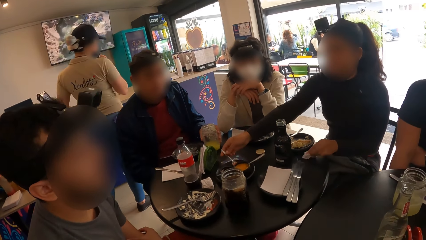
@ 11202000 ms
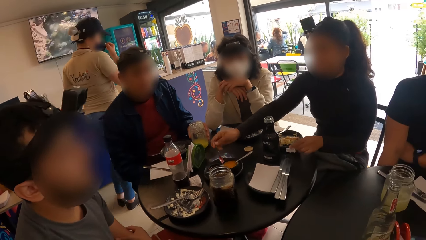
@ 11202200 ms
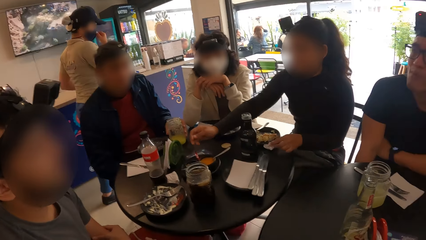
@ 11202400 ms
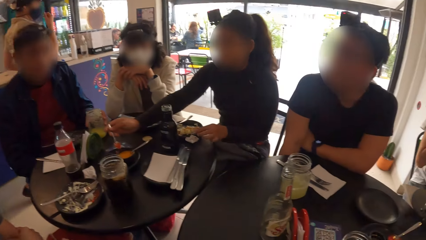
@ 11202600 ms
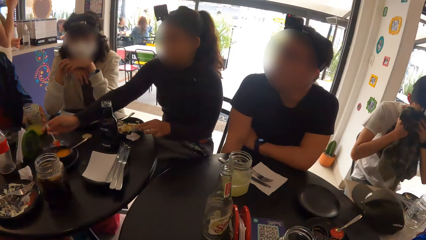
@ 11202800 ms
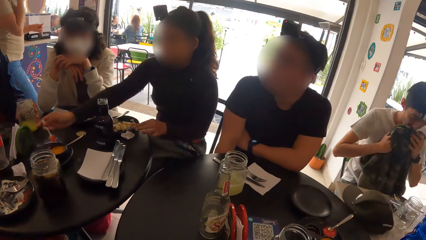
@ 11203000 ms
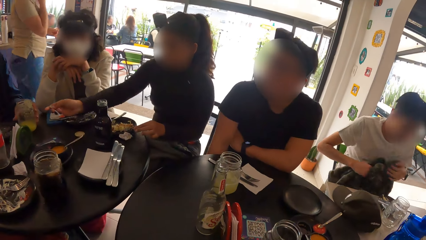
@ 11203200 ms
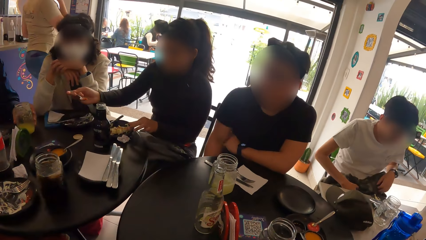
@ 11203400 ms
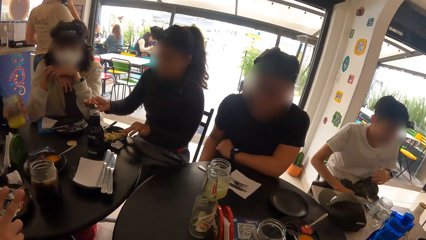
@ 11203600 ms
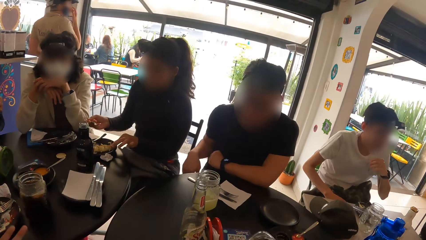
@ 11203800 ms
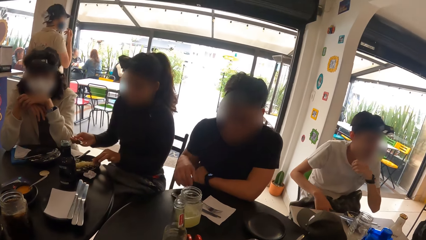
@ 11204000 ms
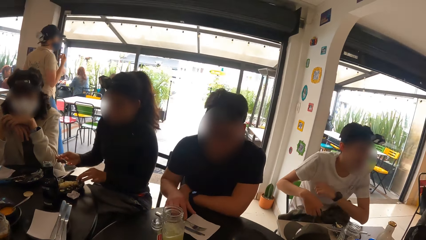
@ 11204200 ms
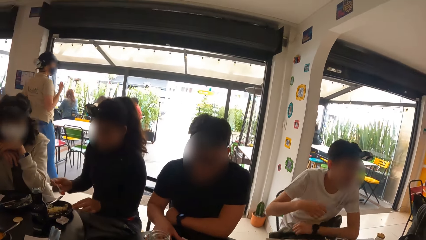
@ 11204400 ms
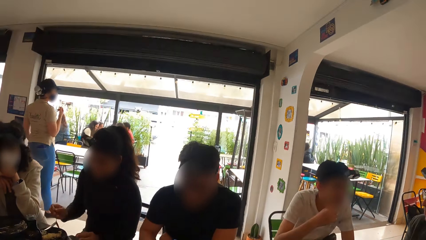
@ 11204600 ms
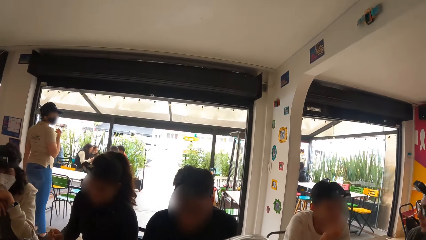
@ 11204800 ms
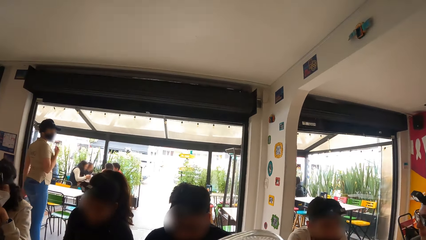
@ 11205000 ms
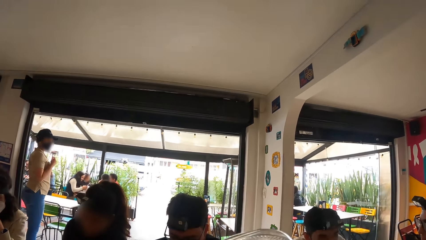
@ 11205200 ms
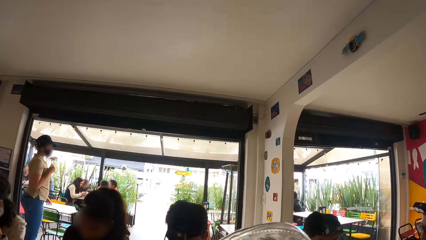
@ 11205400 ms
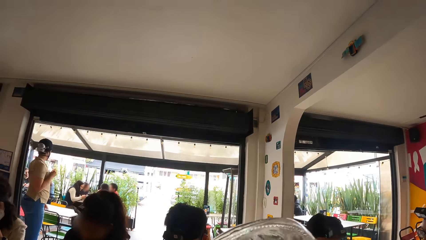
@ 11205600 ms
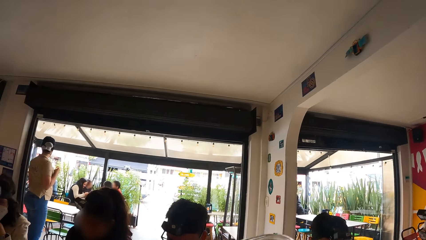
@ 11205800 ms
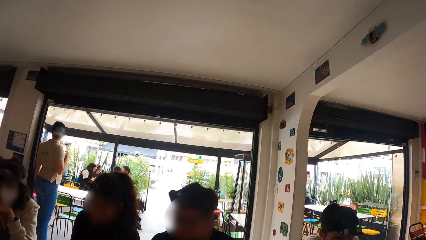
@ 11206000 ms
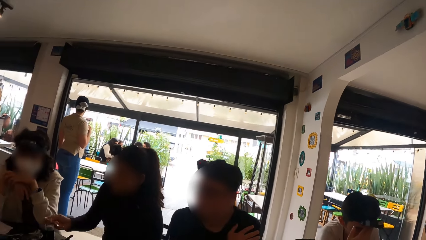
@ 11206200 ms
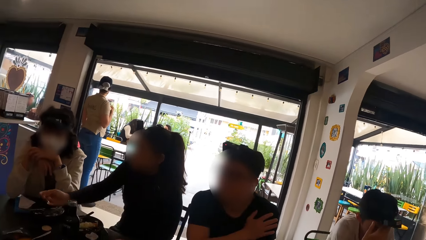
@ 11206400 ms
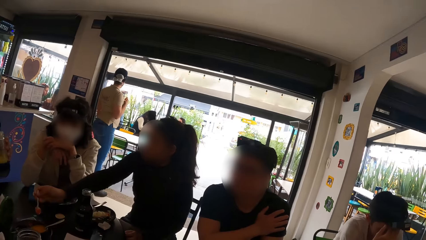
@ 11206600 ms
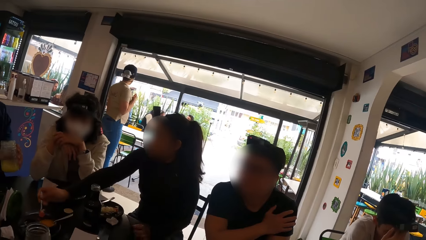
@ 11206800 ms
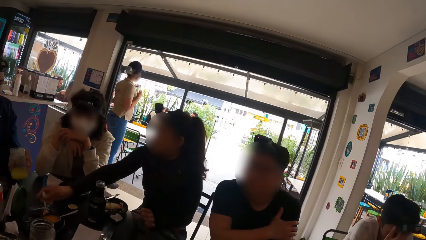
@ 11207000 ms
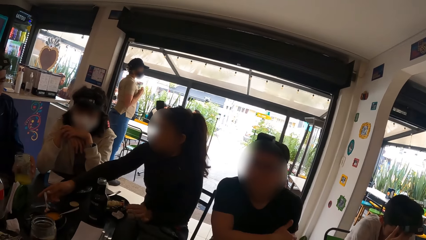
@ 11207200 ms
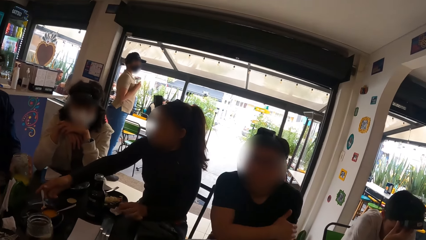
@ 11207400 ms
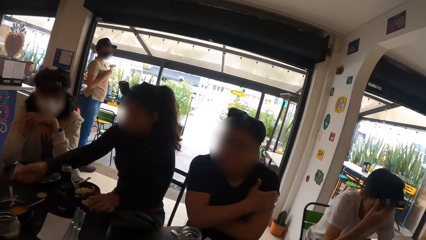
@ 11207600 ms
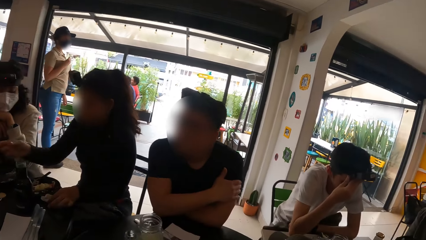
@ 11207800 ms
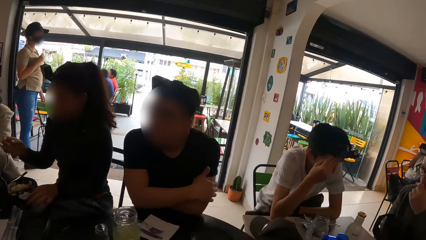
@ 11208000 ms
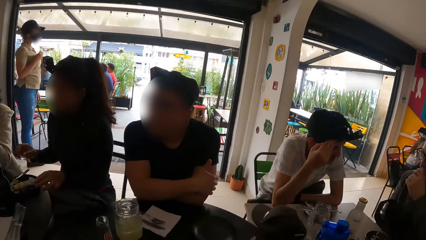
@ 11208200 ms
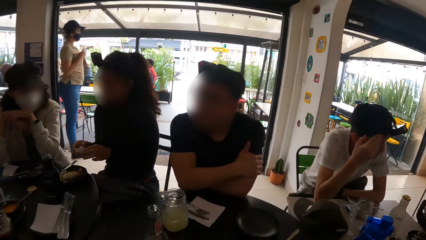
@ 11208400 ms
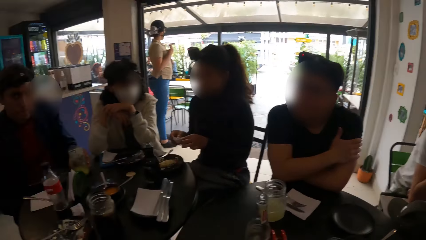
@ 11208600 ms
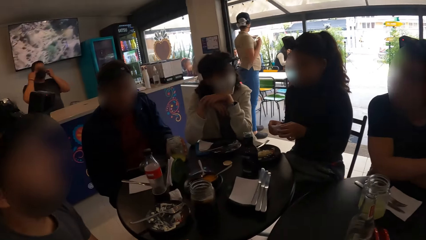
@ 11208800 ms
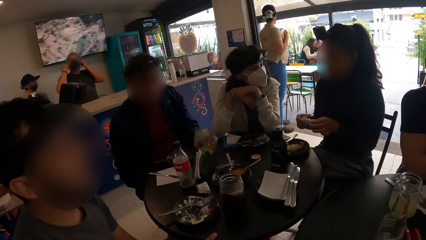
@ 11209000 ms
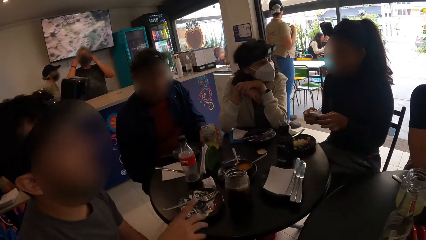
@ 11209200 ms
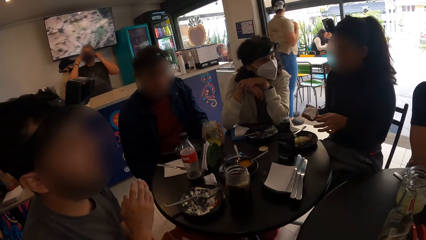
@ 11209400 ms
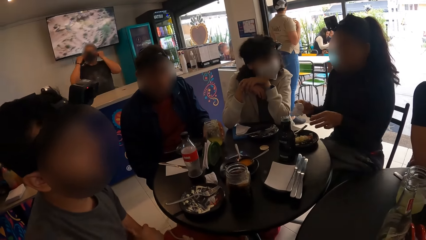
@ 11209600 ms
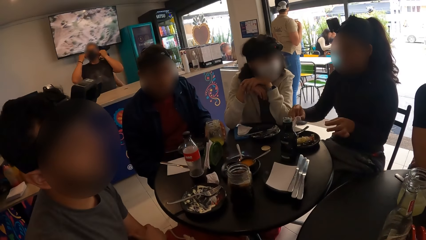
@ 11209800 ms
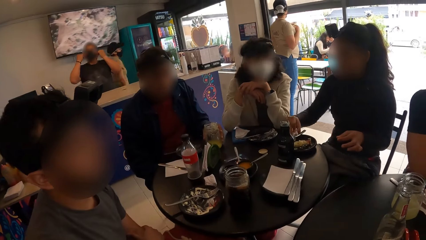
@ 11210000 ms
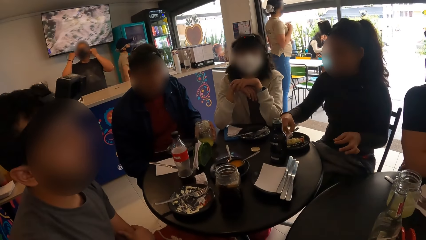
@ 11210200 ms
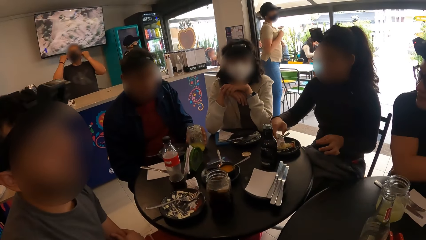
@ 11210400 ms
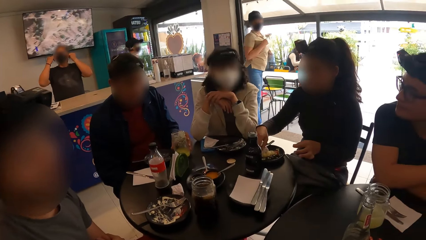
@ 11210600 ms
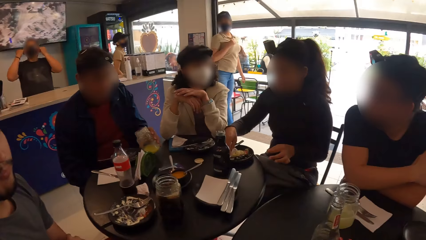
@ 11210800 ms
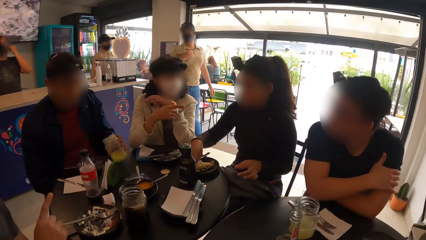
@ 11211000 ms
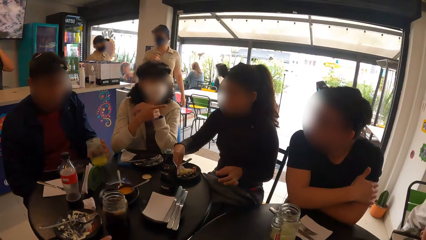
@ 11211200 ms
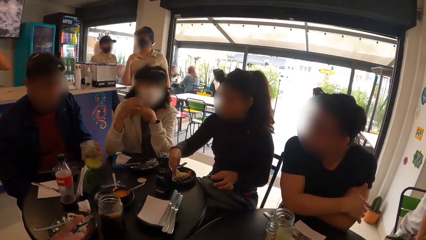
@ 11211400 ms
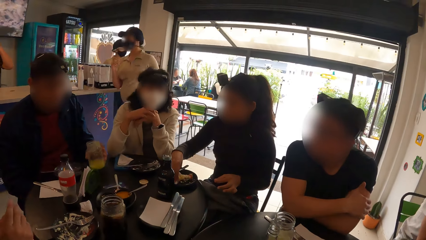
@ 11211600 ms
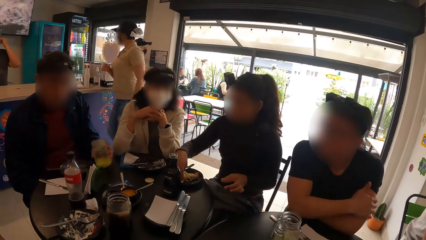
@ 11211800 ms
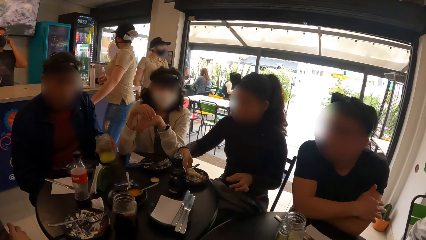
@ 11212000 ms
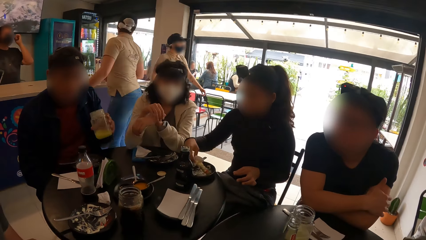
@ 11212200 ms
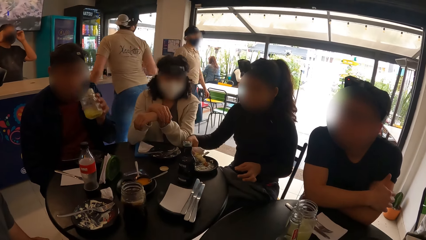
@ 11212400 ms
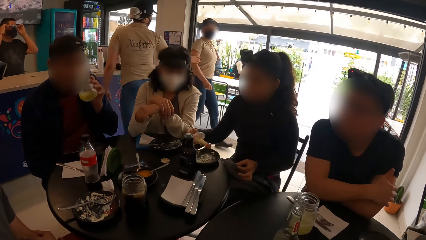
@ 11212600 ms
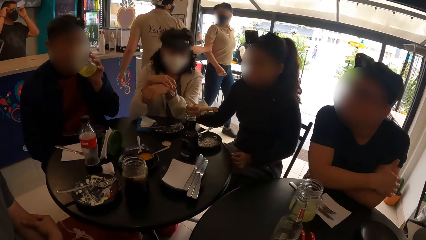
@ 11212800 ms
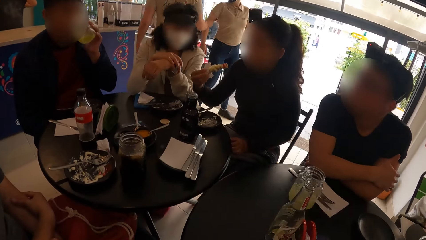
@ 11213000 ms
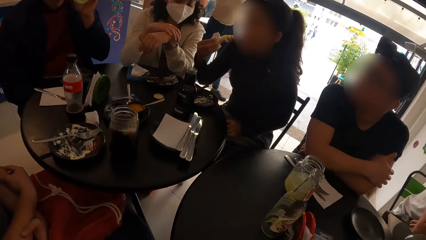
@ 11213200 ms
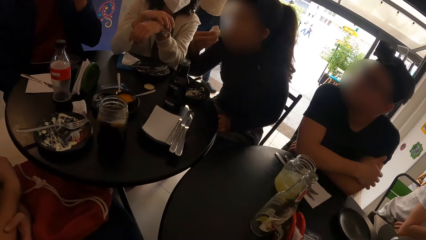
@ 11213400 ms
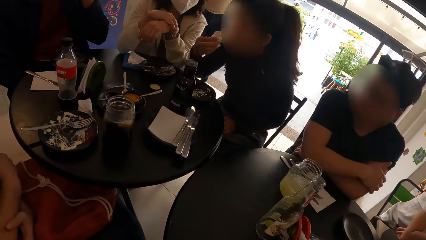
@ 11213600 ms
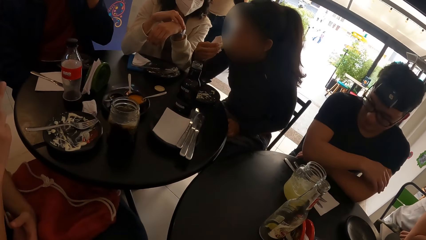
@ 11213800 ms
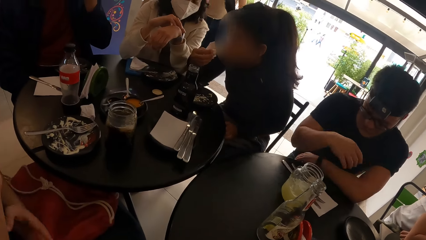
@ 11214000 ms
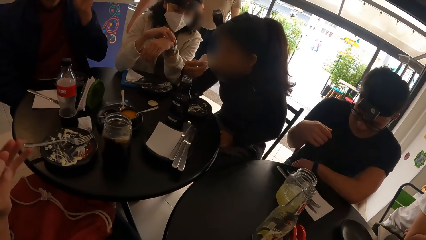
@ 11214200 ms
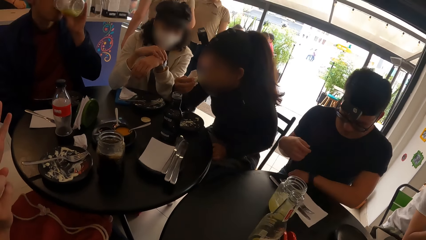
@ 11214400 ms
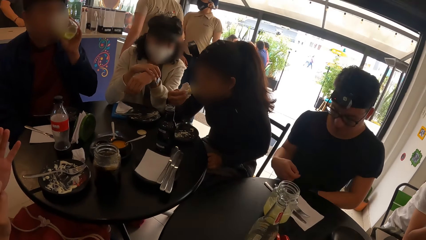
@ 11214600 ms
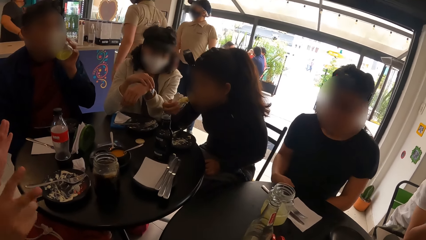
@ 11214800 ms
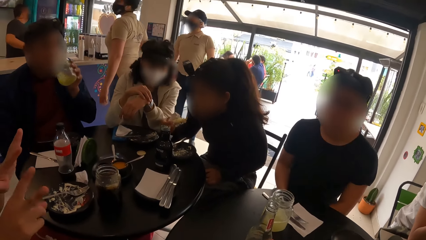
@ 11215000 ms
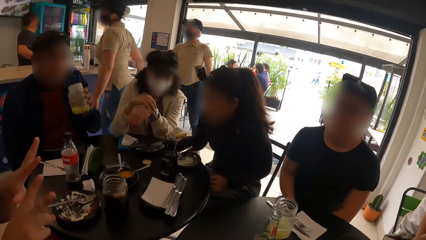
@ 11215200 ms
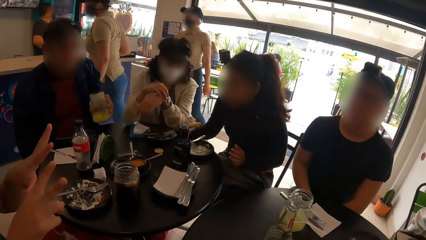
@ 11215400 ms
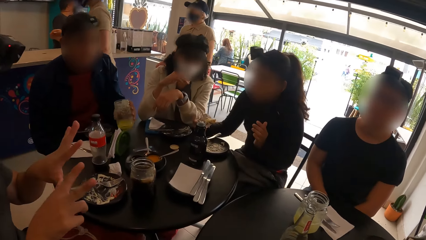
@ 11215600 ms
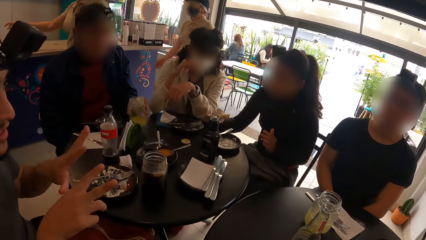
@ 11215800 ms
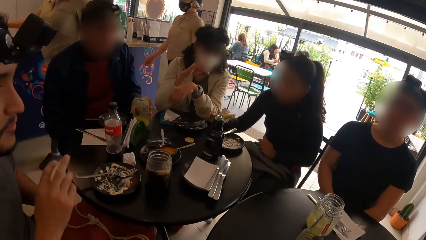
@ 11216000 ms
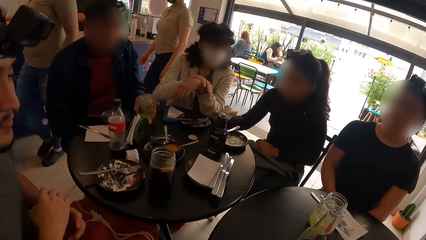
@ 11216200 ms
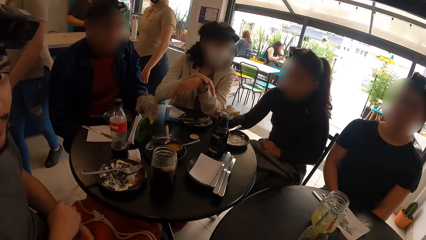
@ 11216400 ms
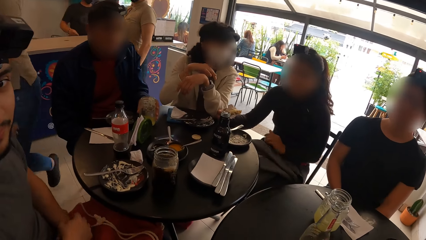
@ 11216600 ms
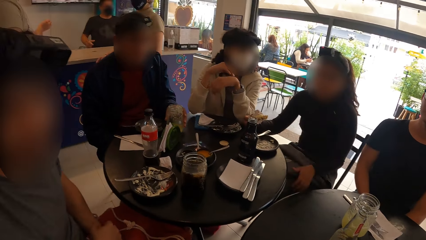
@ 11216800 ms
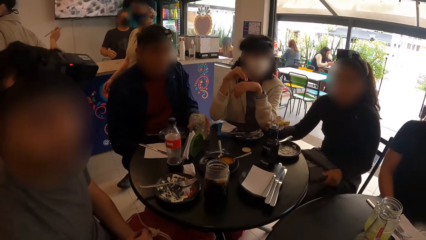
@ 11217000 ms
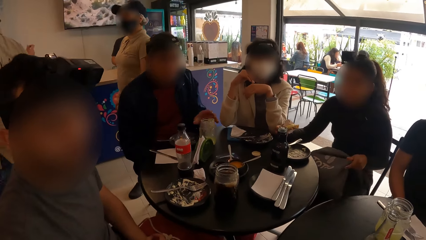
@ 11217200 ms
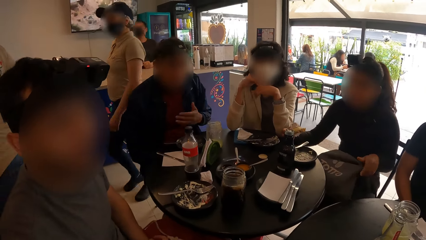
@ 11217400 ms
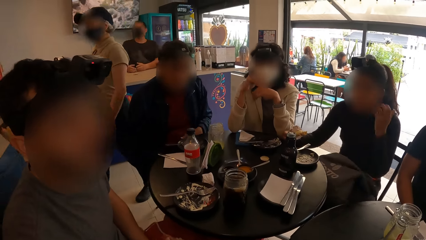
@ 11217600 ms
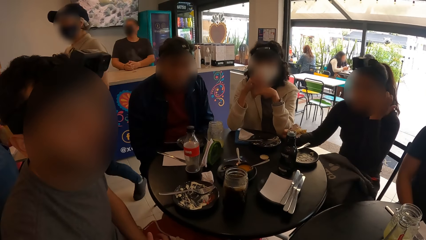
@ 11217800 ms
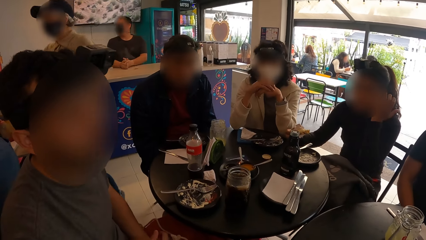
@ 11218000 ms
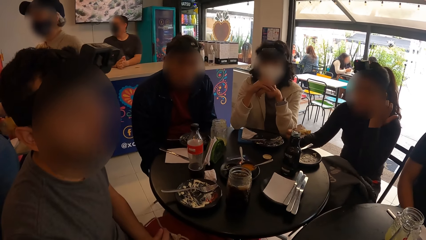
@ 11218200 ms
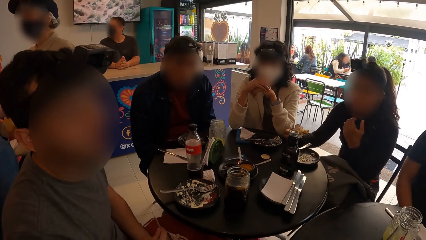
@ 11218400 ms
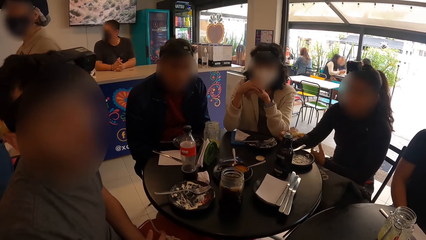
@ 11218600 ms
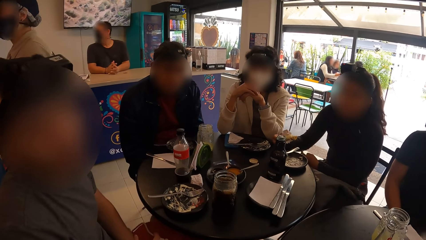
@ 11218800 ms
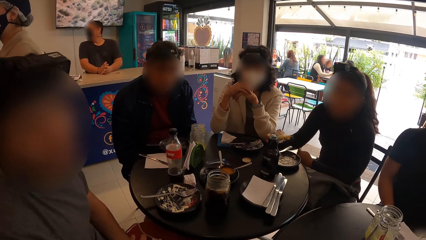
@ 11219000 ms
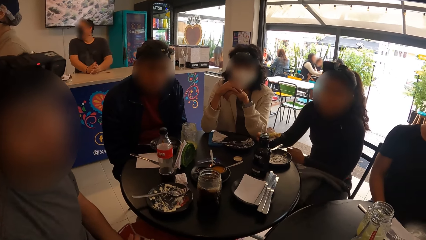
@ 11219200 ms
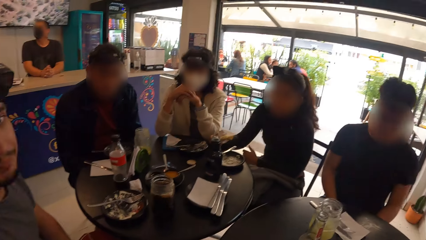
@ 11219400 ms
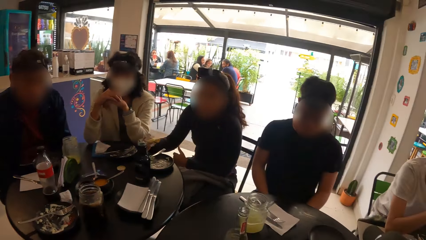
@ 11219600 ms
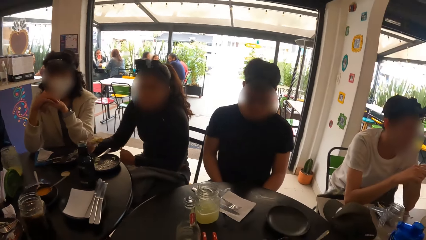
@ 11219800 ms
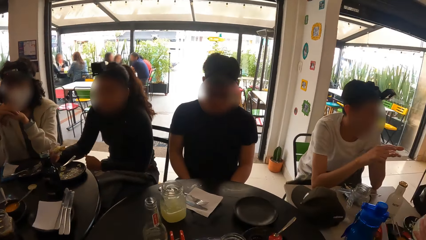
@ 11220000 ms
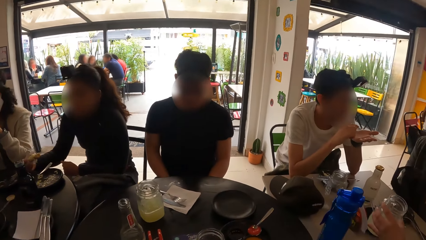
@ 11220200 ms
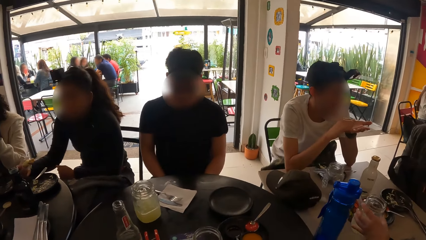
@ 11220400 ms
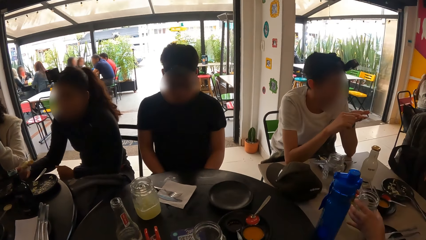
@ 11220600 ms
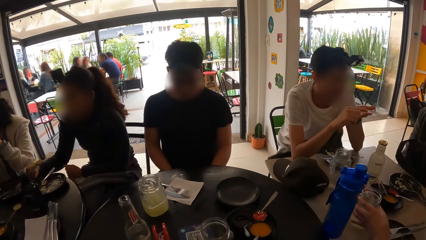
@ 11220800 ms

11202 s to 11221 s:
A woman picks a spoon in a plate of sauce on the table with her right hand, drops the serviette on the table with her left hand, and takes sauce from the plate with the spoon in her right hand. A man picks the container of juice from the table with his left hand. The woman drops the spoon in her right hand into the plate of sauce on the table. The man places the container of juice in his left hand on the table. The woman picks the serviette from the table with her left hand, passes the serviette from her left hand to her right hand, and picks chicken from the plate of food with the serviette in her right hand. The man picks the container of juice from the table with his left hand and drinks from the container of juice in his left hand. The woman puts the chicken in her mouth with the serviette in her right hand. The man places the container of juice in his left hand on the table.
